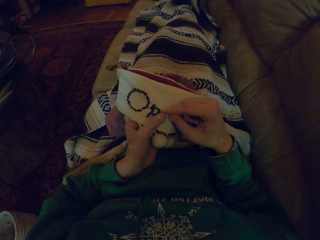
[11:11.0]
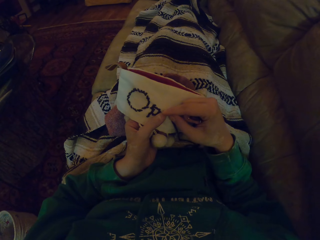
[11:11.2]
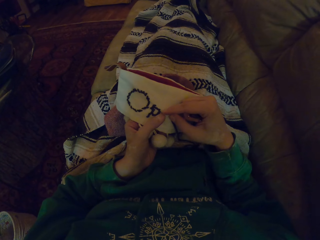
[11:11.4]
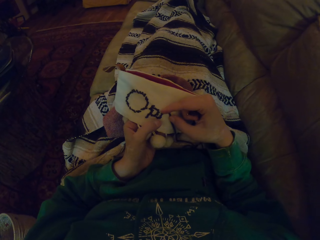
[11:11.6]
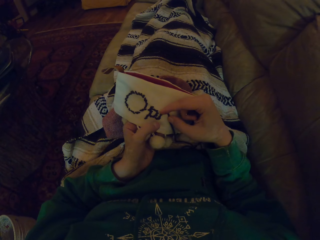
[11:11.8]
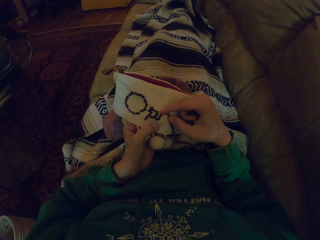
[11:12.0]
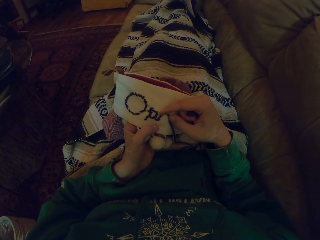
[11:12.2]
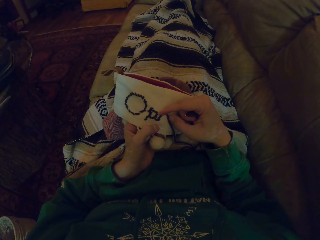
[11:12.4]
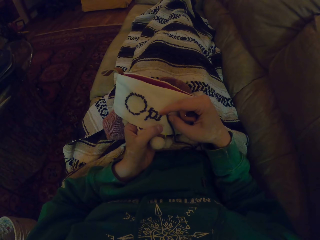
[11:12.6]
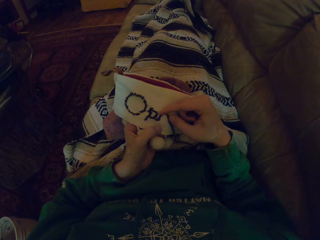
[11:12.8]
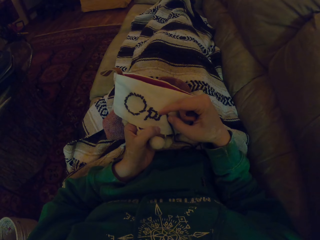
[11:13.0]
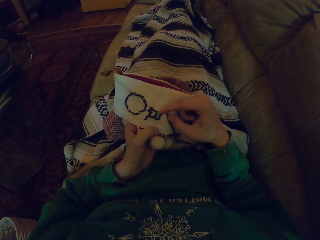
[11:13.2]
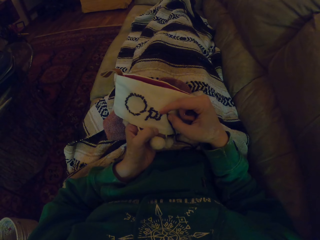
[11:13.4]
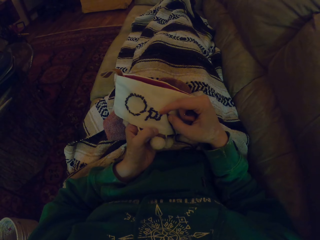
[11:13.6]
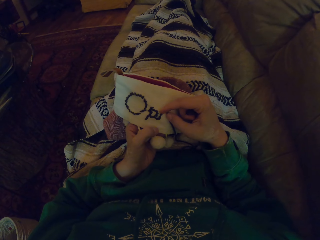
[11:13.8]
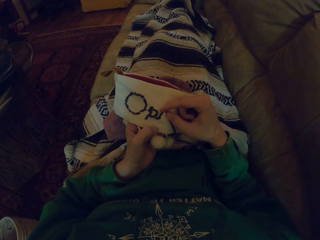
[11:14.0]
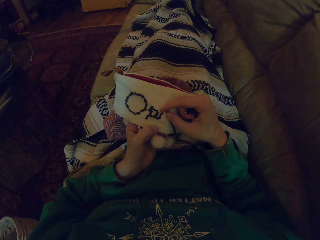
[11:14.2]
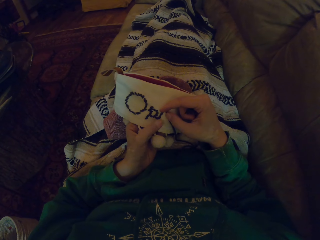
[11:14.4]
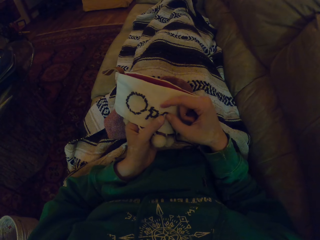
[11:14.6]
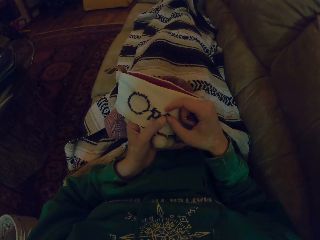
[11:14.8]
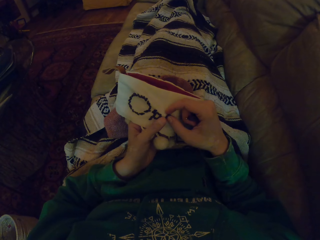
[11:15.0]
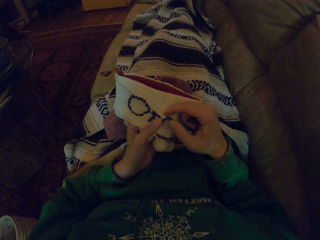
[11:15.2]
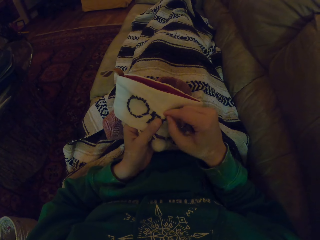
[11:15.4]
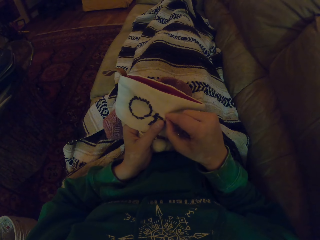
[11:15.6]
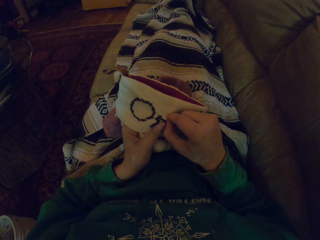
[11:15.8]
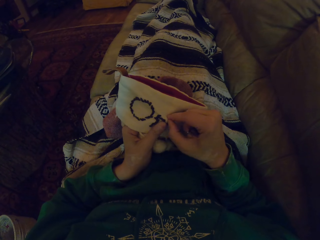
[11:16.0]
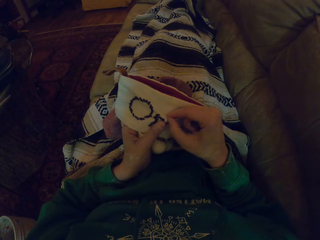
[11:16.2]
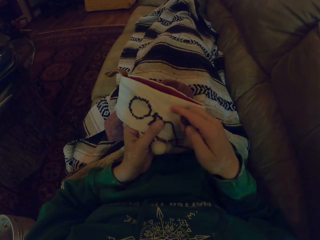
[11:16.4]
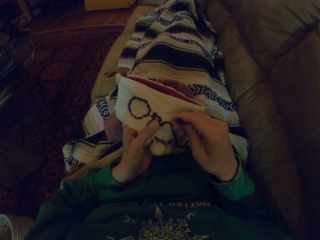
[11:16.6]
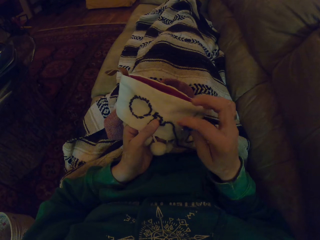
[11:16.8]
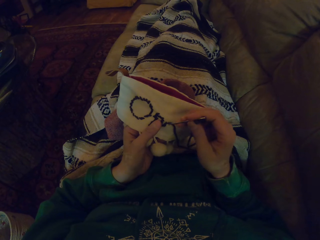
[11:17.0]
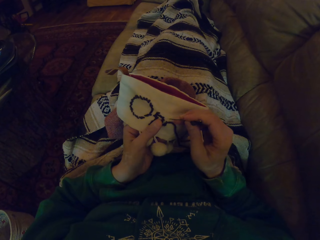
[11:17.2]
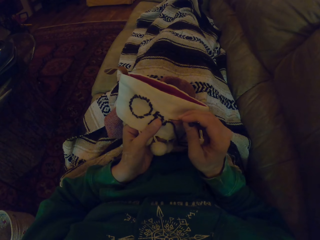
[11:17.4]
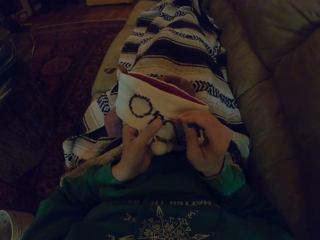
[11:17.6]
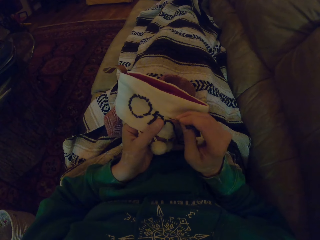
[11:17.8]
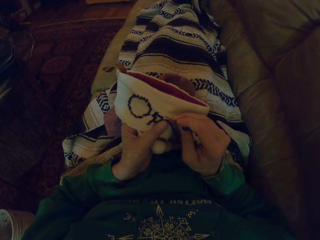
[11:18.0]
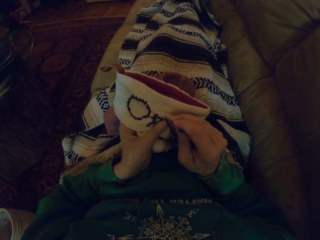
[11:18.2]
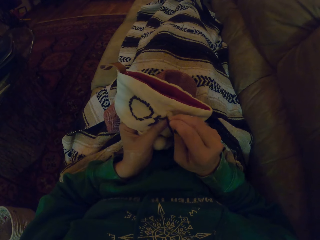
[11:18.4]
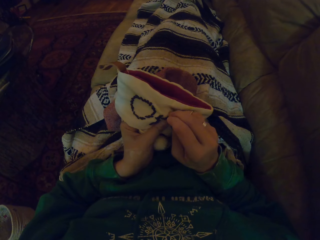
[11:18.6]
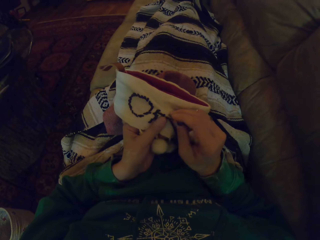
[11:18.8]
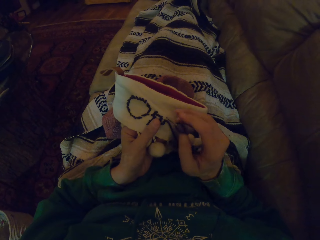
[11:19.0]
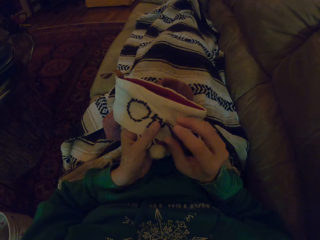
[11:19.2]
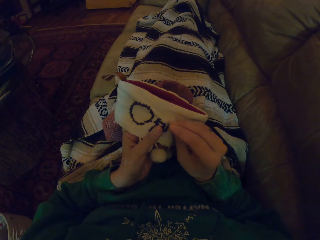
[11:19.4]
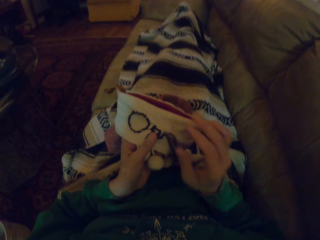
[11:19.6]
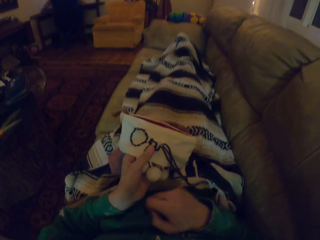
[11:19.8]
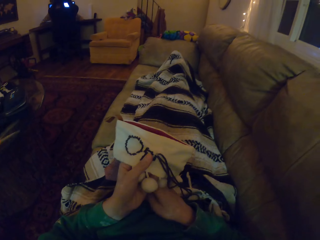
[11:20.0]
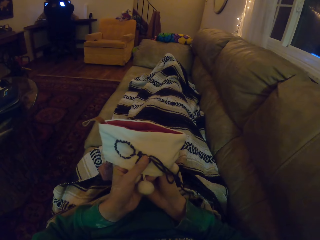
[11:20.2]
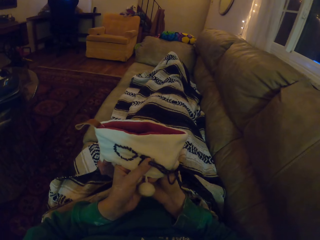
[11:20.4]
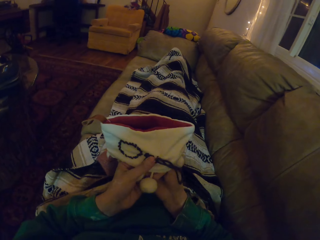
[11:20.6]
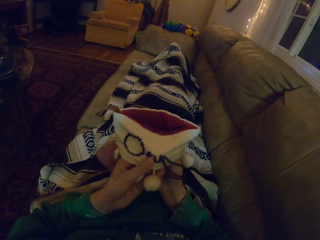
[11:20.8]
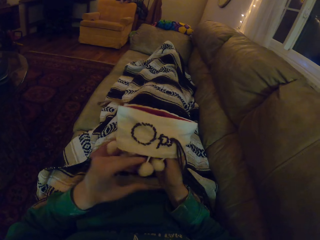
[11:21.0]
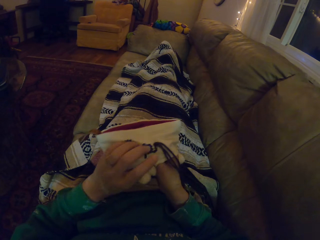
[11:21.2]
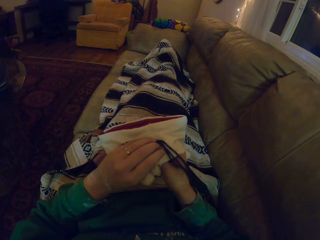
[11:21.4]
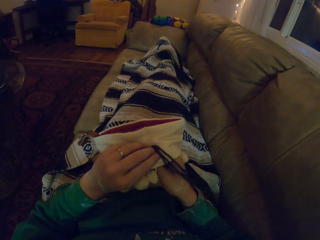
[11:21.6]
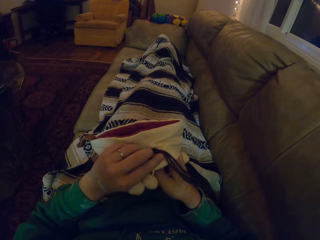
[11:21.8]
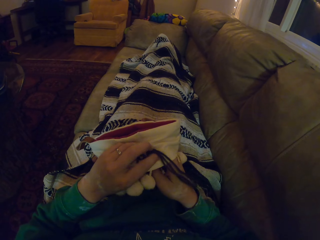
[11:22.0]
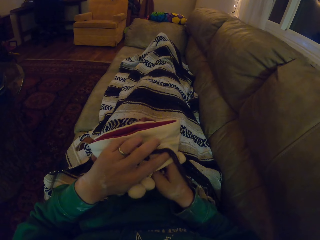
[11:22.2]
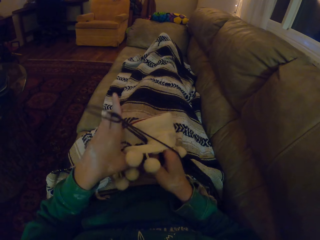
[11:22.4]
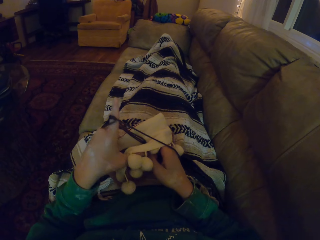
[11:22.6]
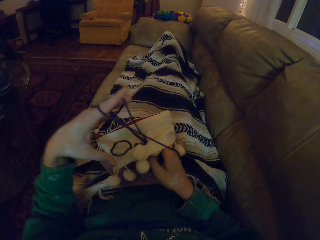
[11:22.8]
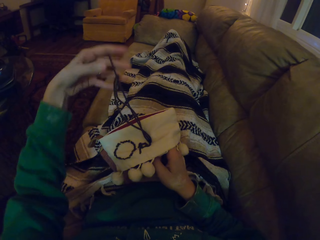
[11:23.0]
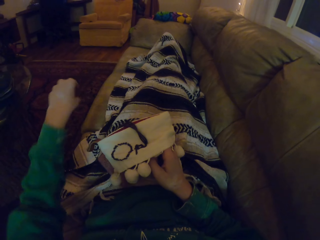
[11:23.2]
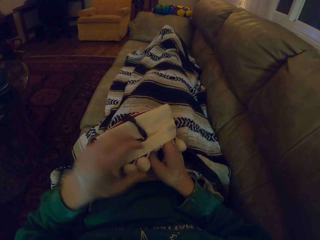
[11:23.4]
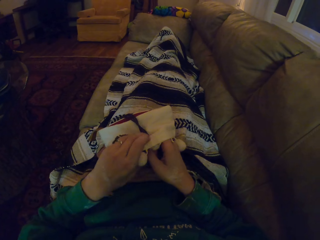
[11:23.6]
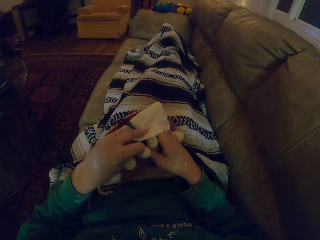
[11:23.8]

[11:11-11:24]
The camera wearer stares at the garment. They pinch the garment. They knit the garment. They pull the thread. They push the thread.

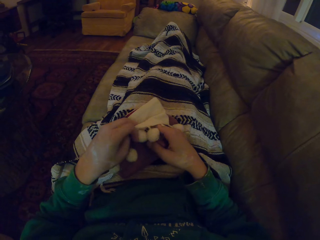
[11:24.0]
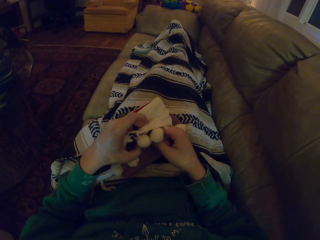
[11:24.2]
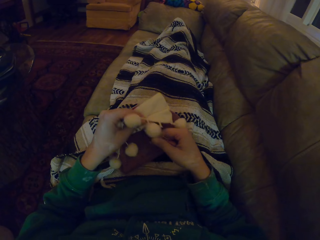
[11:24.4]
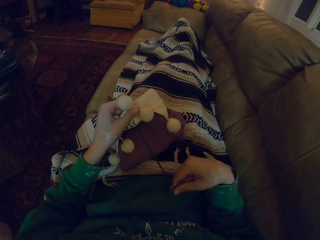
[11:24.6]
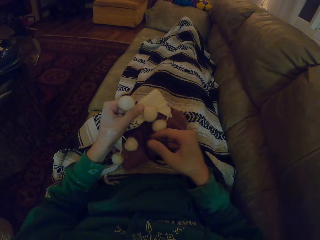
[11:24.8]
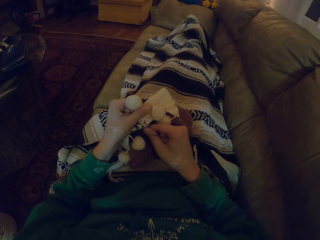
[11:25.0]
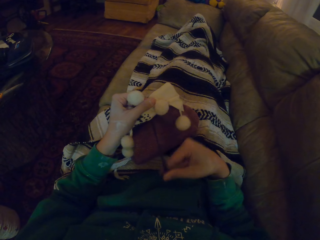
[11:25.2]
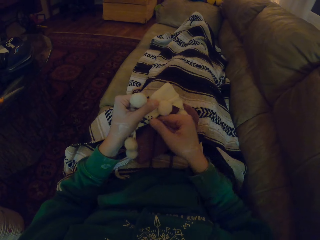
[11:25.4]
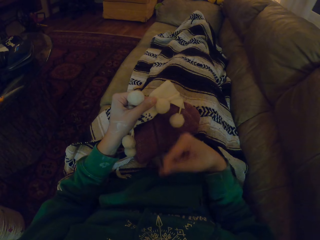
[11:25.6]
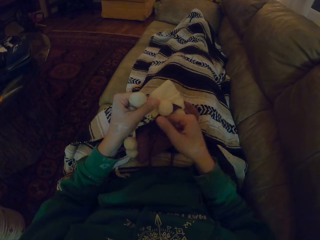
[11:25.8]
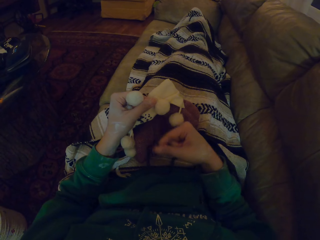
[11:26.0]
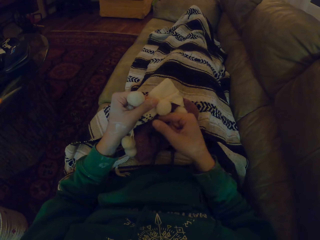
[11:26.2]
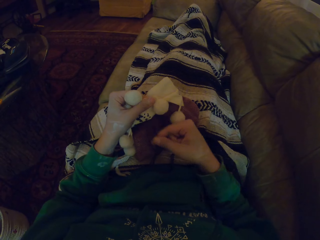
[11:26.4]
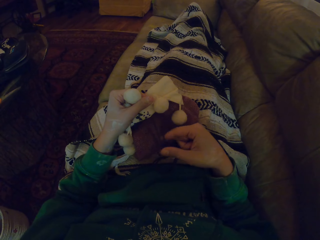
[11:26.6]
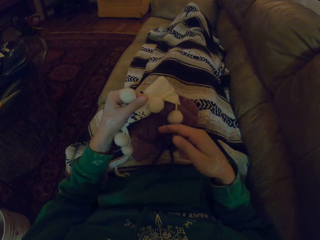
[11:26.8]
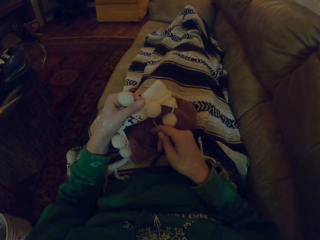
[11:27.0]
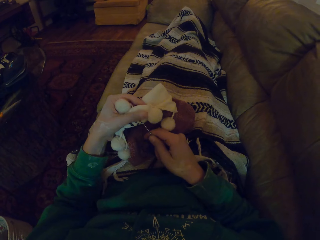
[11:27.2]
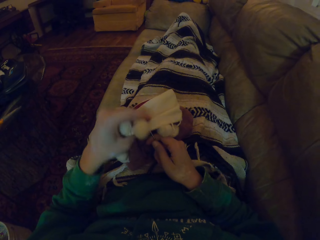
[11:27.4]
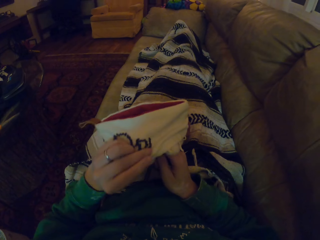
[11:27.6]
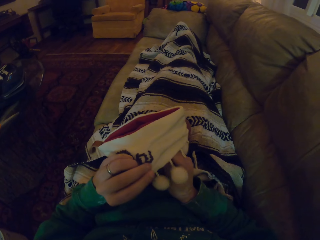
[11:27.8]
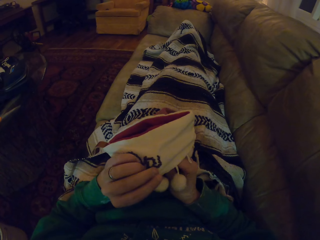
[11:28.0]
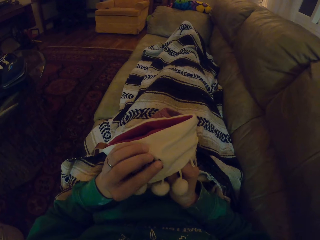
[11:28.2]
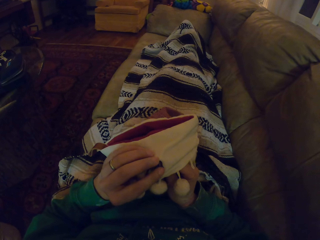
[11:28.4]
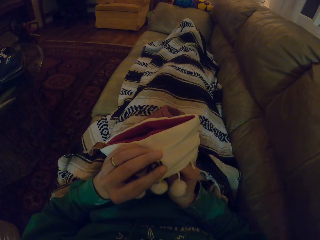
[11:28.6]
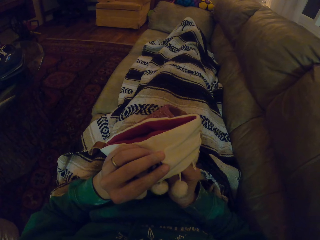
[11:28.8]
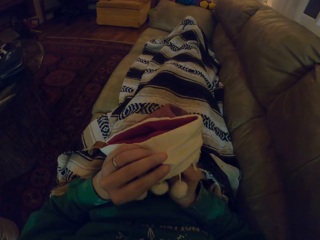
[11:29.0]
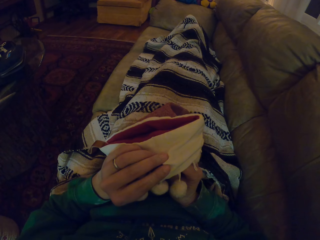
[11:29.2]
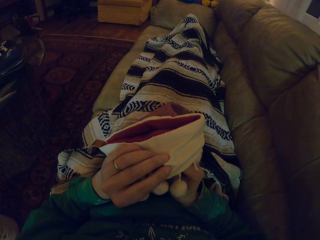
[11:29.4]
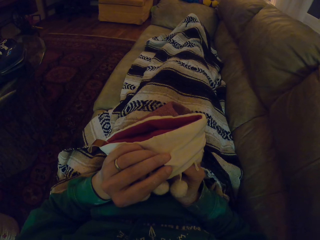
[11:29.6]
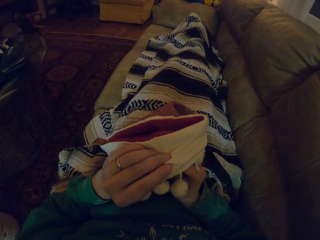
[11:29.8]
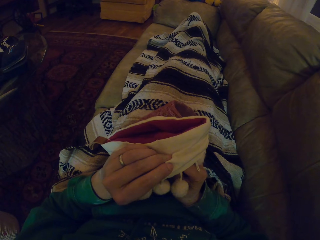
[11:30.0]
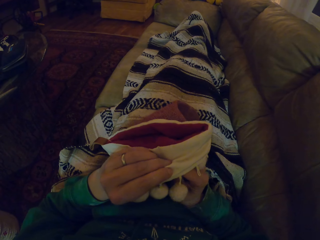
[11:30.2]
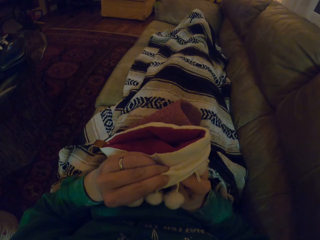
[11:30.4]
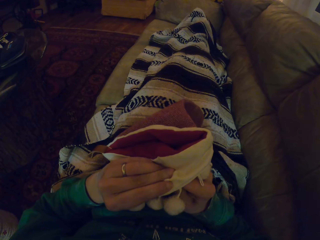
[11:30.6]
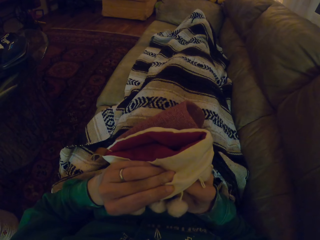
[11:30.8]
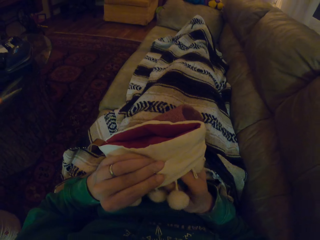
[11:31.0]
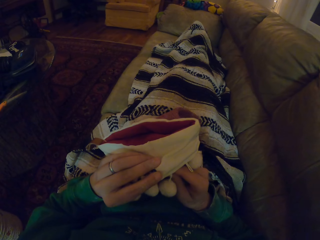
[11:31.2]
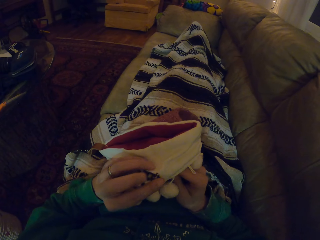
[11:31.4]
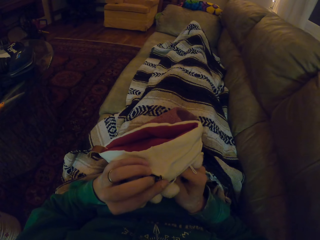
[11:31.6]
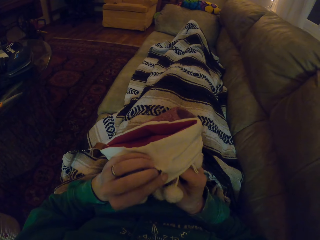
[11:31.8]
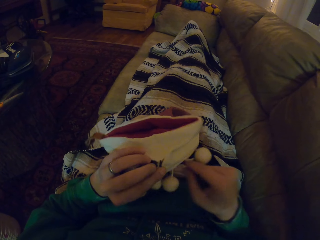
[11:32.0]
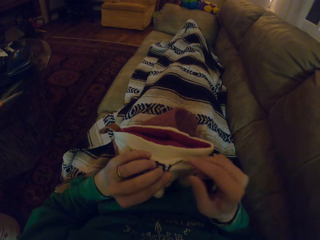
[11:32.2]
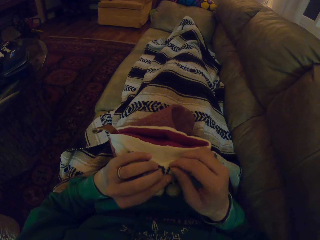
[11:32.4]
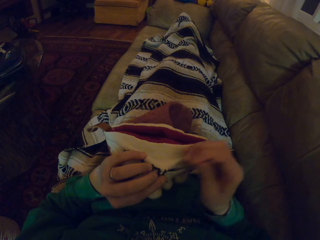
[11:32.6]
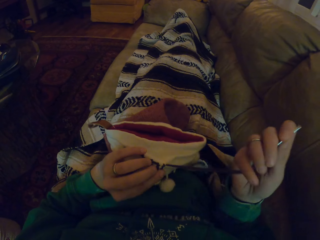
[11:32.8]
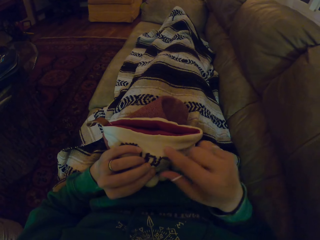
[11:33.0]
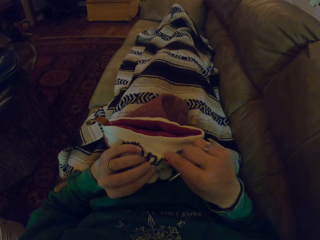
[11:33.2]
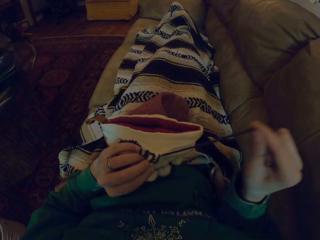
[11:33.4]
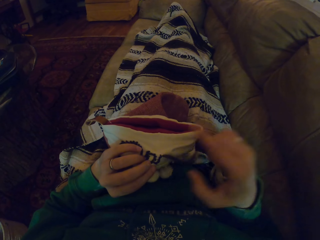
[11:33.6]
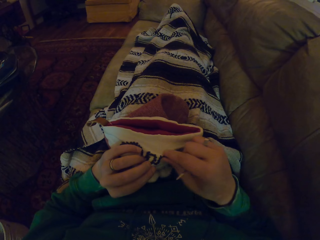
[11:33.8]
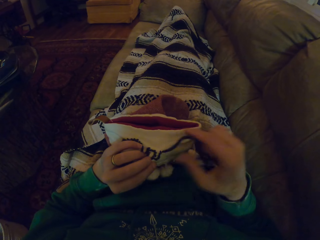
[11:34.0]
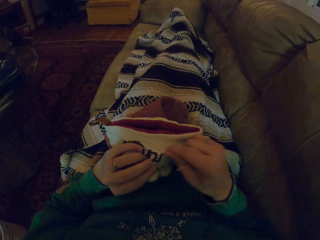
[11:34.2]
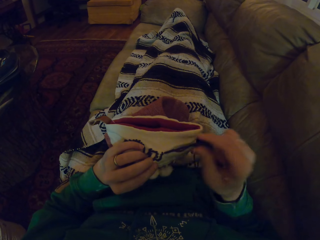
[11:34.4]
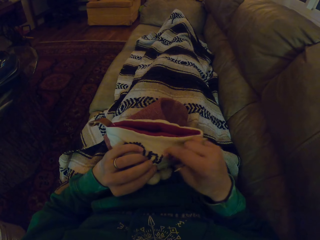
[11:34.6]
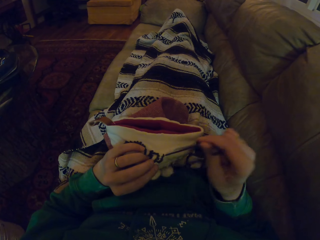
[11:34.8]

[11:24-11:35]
The camera wearer pulls the thread. They turn the garment. They knit the garment. They pull the thread.
